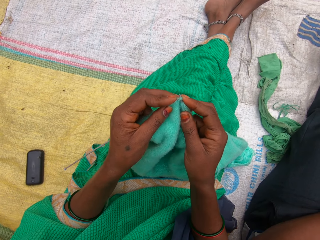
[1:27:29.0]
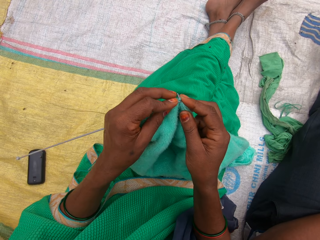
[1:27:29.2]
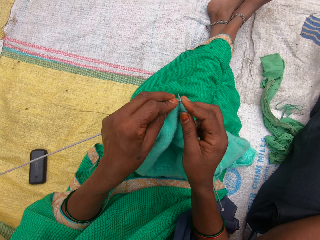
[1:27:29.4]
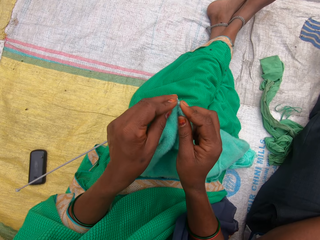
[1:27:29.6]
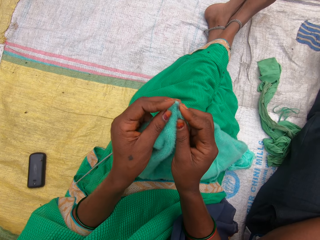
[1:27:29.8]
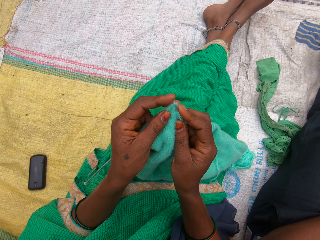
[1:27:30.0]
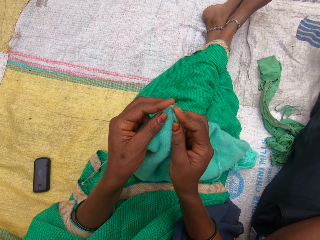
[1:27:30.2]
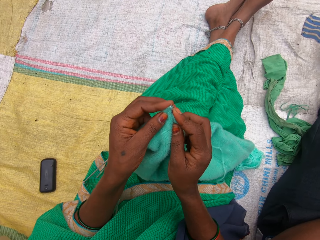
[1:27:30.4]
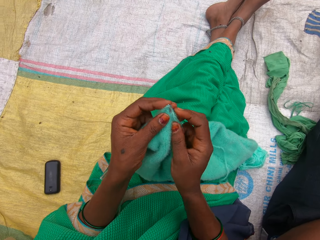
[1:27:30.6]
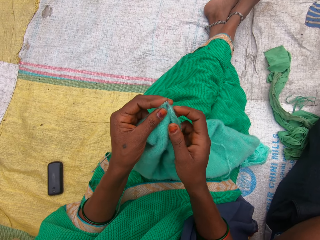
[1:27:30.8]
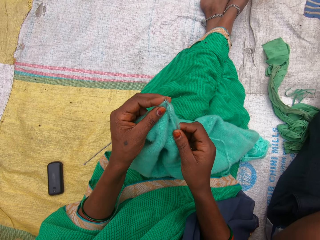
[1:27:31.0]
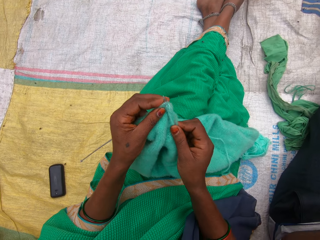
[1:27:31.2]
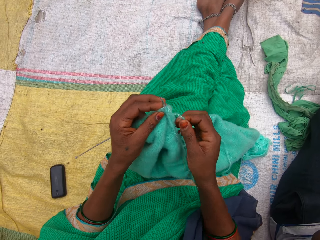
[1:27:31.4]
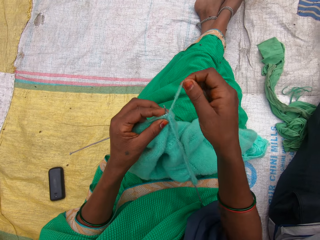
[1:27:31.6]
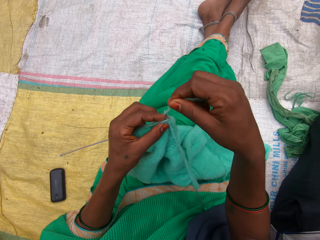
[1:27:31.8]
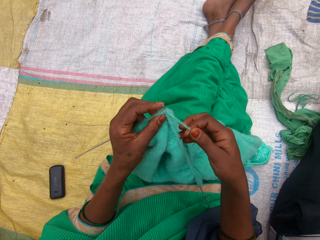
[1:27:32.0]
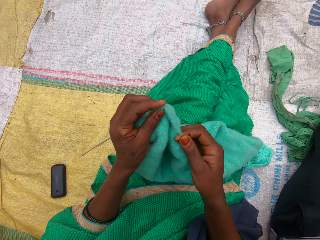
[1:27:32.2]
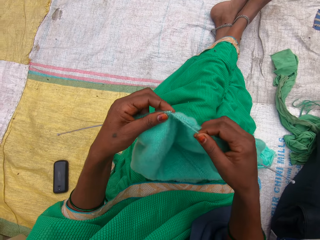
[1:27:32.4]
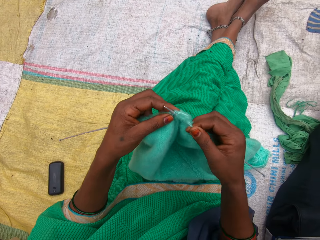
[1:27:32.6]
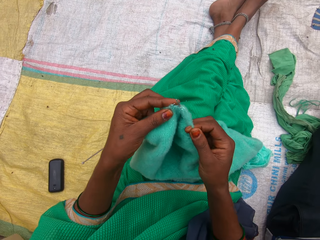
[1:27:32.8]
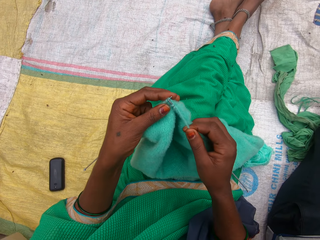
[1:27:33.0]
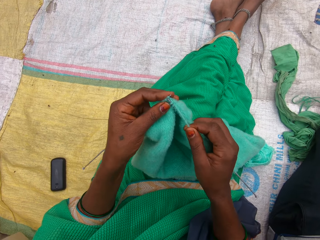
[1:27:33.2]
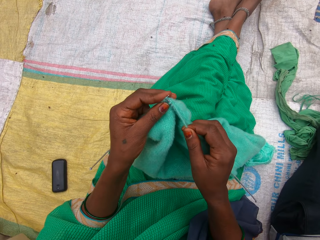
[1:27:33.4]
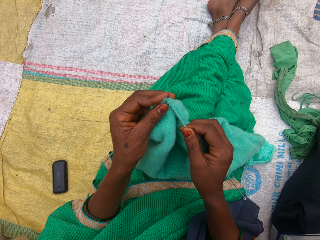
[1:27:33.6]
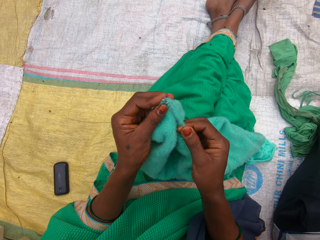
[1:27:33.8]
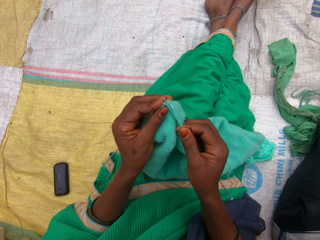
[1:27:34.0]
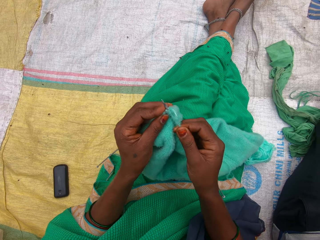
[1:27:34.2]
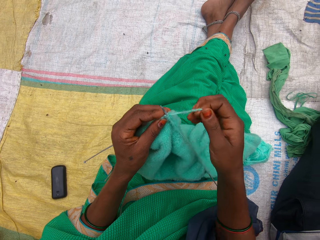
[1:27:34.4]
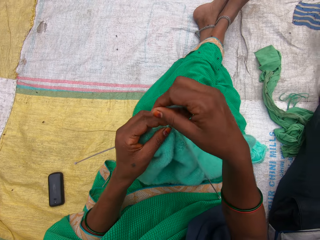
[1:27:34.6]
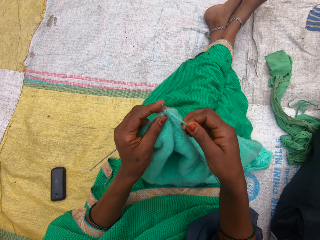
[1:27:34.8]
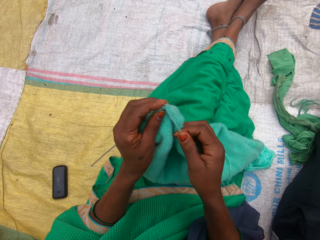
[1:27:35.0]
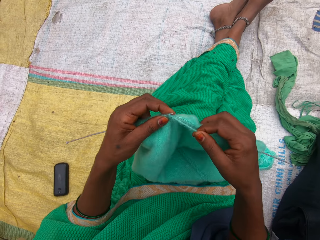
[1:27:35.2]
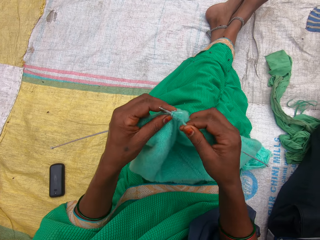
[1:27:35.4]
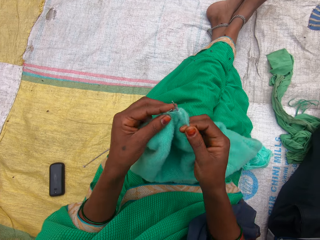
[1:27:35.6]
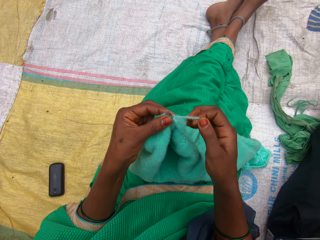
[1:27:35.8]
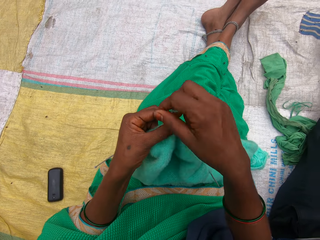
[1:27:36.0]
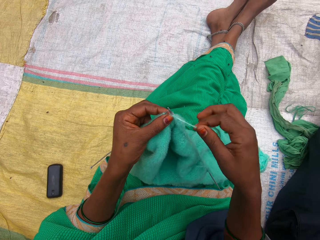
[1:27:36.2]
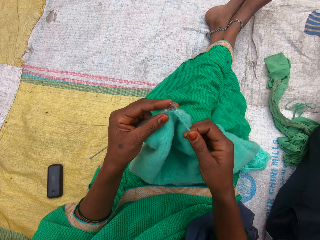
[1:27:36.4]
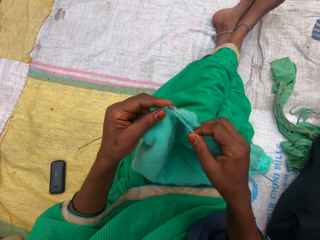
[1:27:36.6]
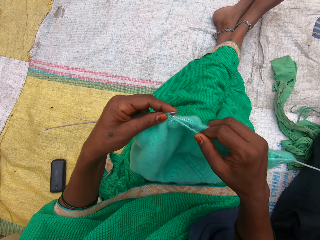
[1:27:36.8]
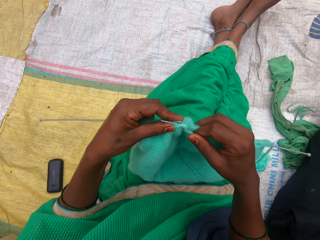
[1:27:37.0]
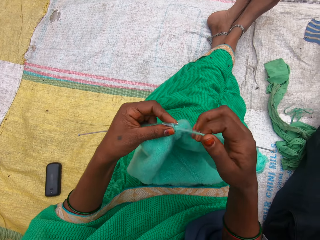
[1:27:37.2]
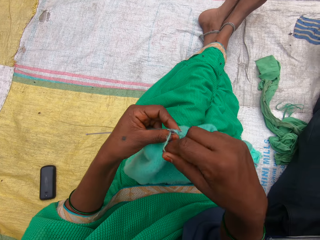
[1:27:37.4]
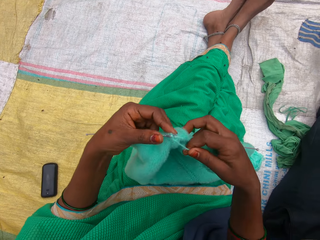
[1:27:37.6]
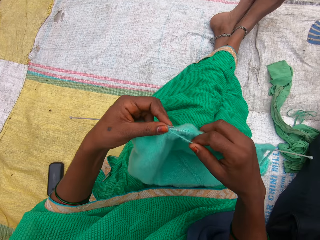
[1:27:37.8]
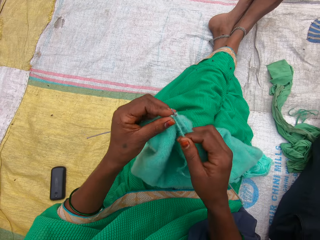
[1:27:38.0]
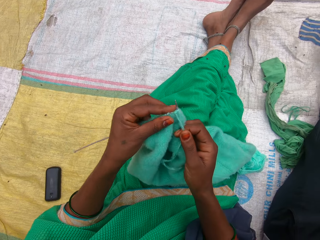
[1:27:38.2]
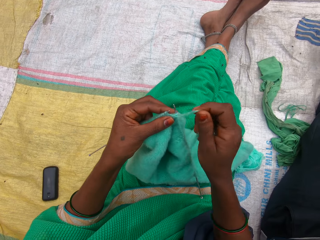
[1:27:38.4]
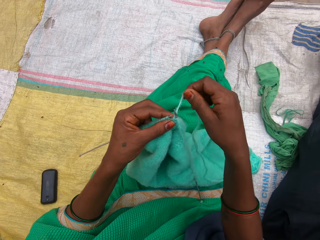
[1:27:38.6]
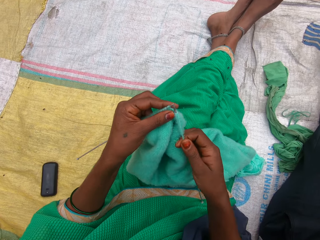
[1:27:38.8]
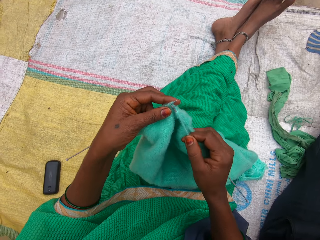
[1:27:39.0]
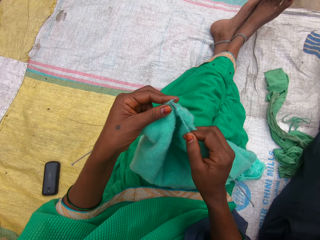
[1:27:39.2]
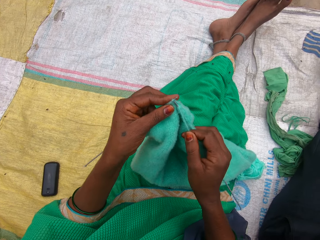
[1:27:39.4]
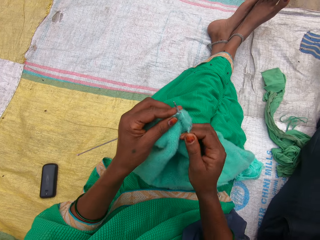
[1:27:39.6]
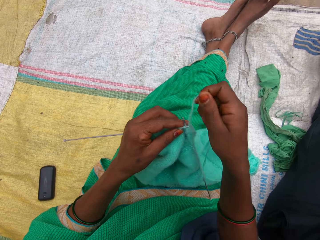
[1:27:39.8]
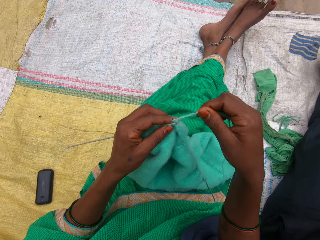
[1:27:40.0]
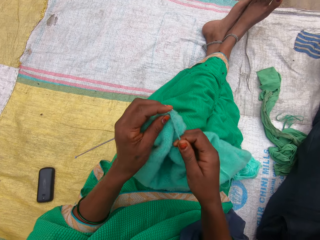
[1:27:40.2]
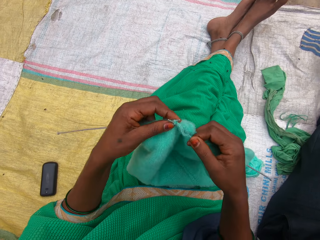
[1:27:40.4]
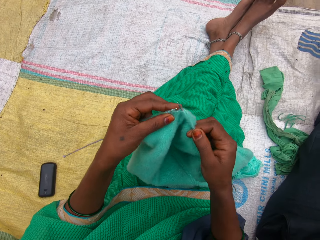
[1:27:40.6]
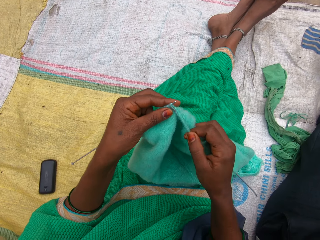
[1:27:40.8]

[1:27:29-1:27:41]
The camera wearer holds the thread.

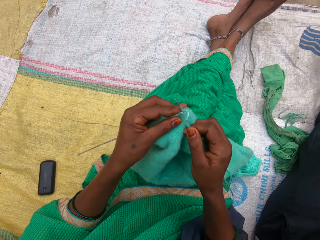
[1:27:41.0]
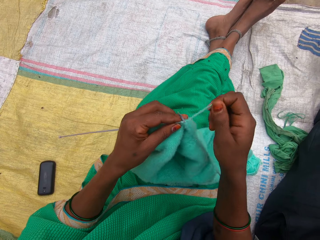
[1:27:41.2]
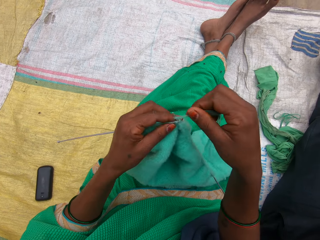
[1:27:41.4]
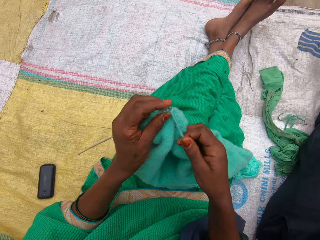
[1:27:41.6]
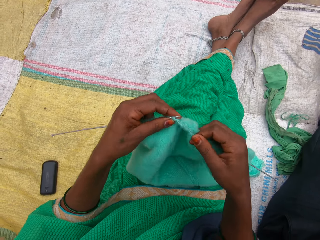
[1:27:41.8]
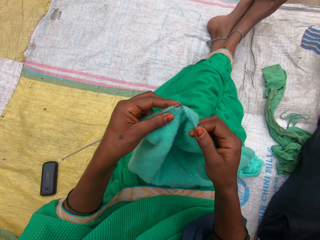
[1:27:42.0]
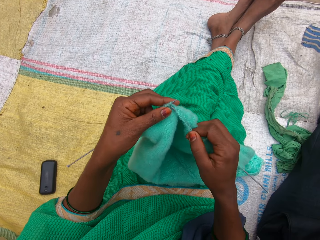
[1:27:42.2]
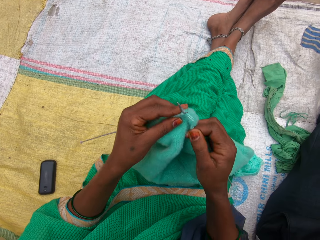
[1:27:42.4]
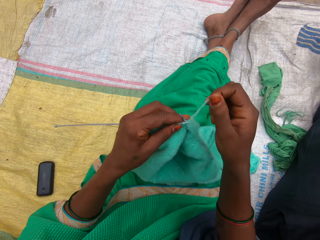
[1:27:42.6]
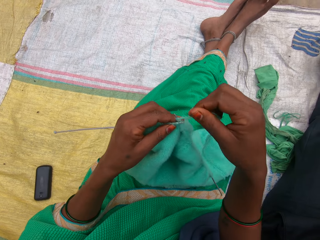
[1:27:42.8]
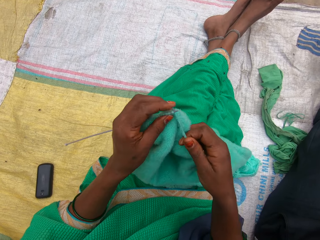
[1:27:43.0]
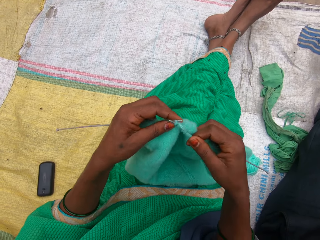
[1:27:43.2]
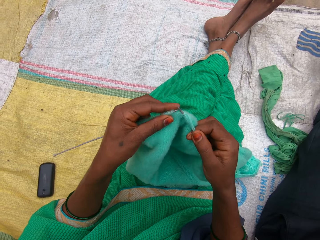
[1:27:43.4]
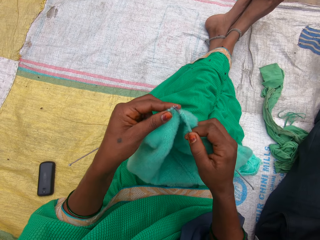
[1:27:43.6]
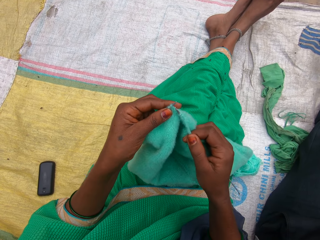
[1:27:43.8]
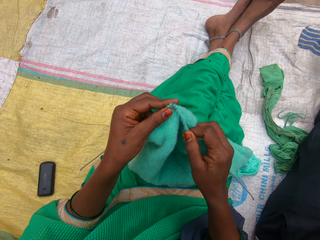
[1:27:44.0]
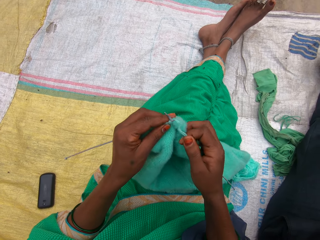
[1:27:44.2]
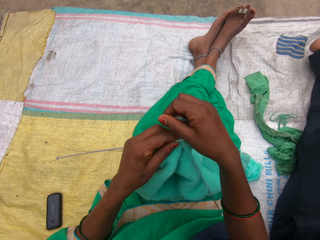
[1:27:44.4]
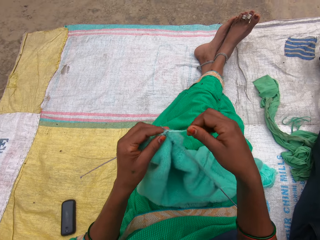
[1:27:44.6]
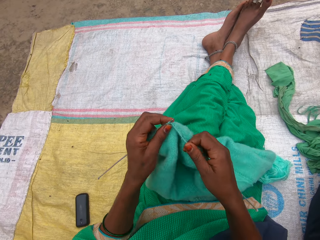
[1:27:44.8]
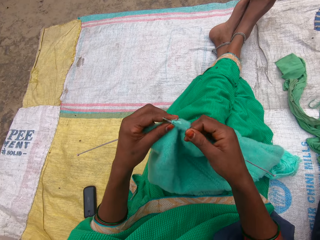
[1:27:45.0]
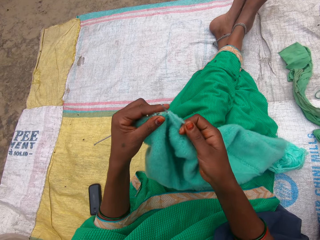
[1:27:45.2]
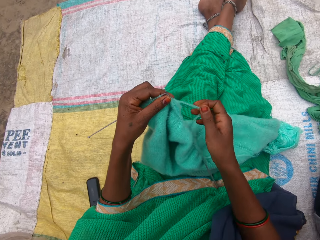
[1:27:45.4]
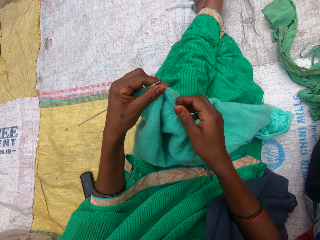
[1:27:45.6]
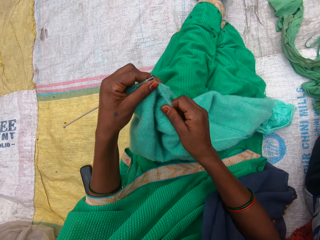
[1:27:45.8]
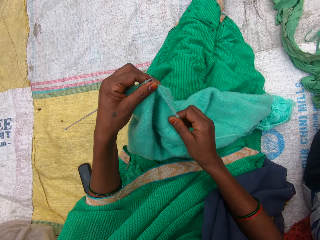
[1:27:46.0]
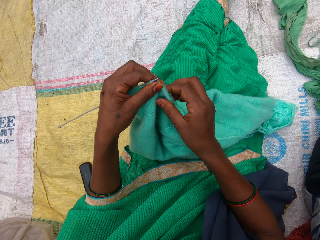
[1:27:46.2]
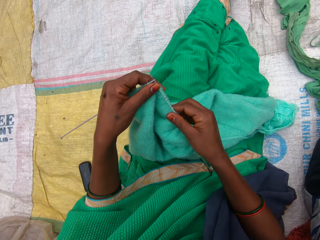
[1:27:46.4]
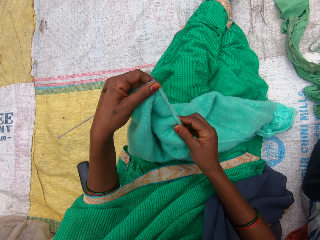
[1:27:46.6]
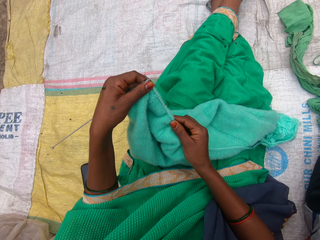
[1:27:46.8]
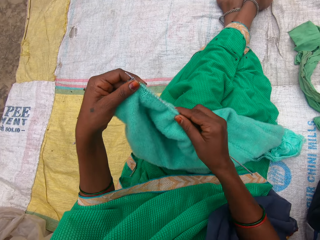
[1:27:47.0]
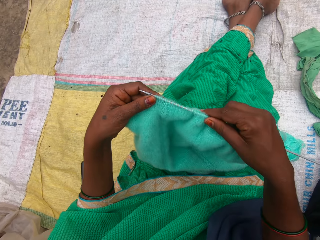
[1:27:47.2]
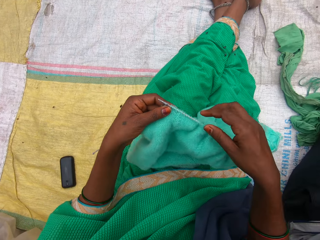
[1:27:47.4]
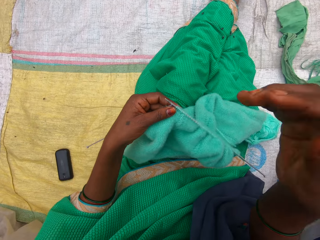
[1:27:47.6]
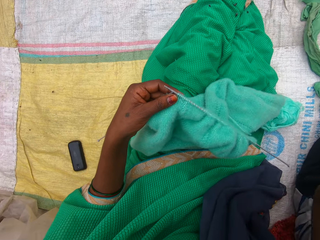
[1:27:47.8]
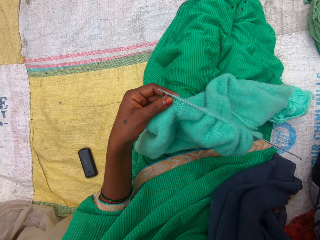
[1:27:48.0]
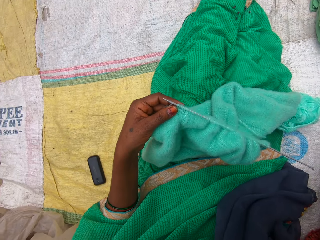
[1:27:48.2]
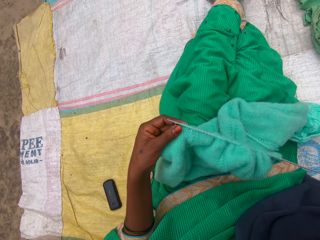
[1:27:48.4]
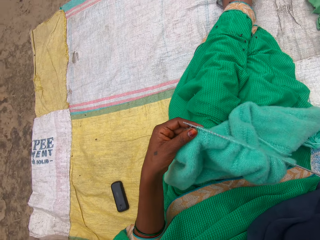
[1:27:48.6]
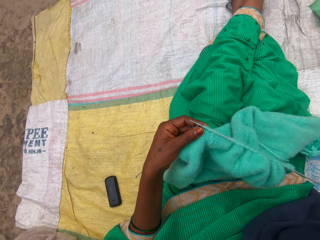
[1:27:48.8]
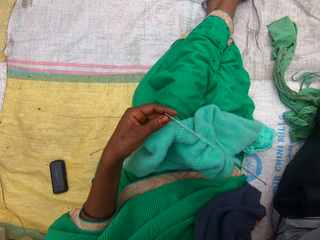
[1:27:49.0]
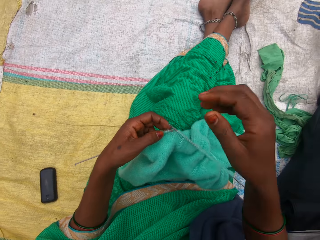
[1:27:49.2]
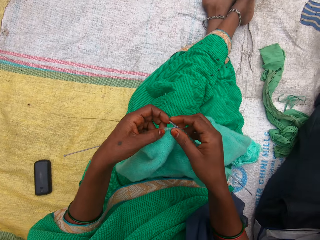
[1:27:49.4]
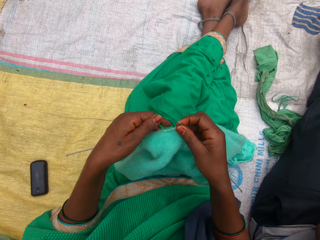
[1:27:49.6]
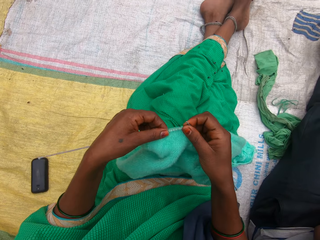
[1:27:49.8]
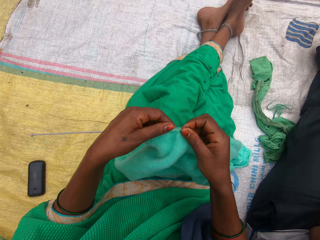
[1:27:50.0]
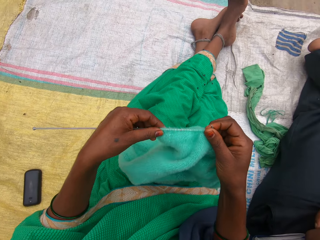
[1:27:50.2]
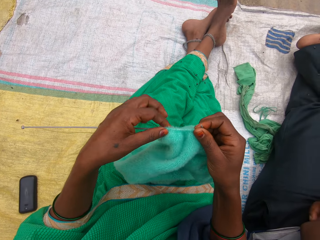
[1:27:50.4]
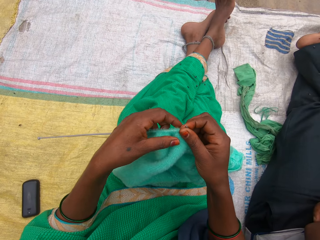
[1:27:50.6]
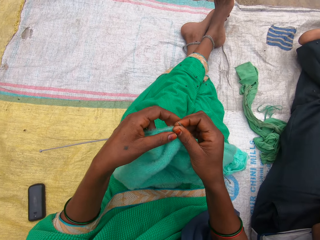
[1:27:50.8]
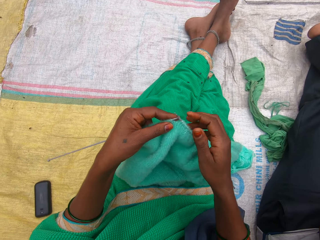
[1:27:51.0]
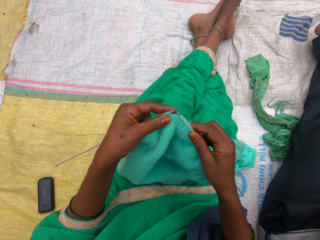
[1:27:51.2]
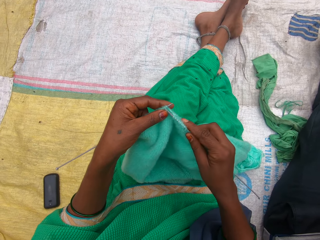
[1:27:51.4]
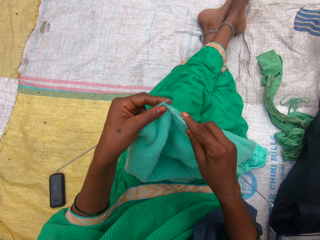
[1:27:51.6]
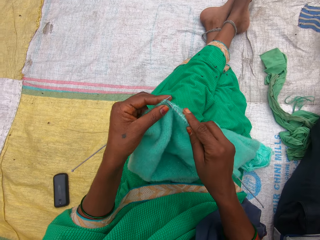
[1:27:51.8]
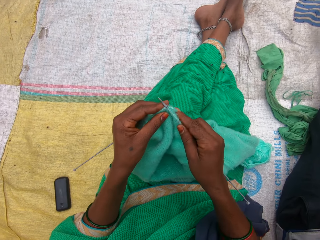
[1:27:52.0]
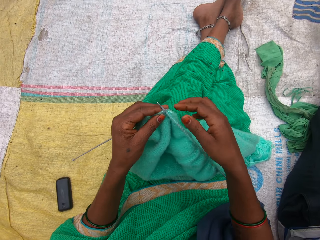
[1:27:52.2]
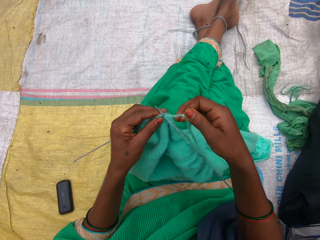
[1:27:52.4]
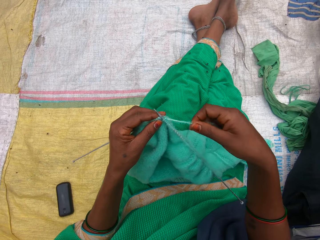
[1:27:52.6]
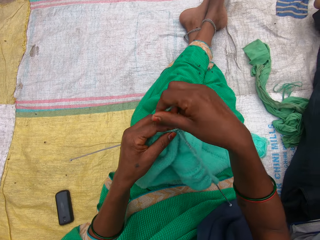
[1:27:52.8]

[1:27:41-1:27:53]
The camera wearer adjusts the camera with her right hand. She holds the fabric. She inserts the needle in the fabric. She knits the yarn with the knitting pins.
